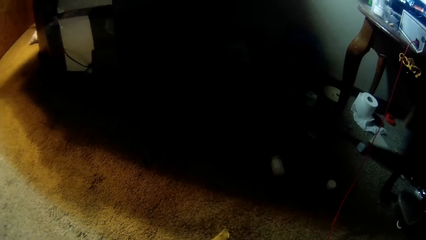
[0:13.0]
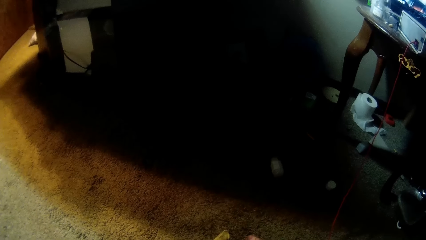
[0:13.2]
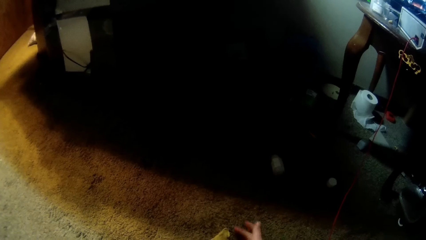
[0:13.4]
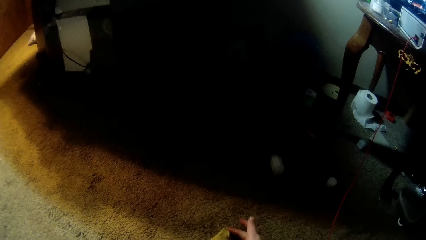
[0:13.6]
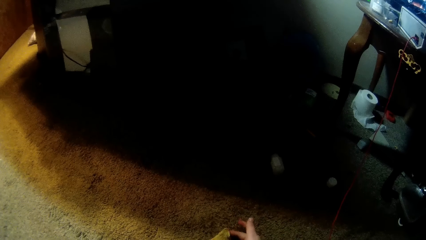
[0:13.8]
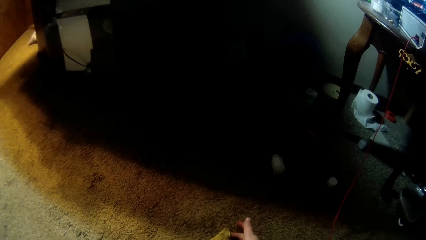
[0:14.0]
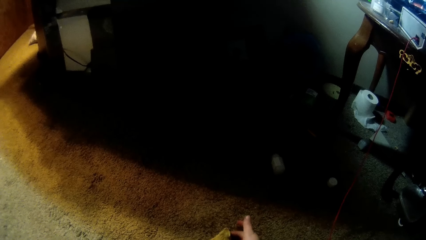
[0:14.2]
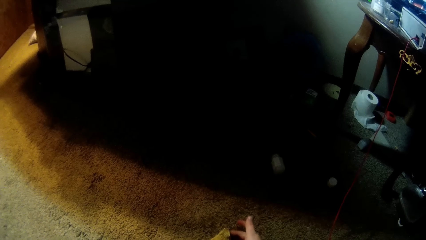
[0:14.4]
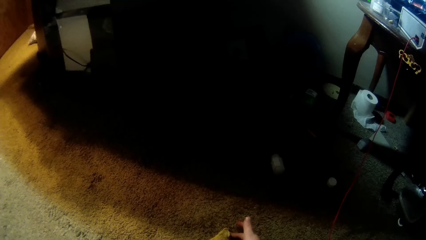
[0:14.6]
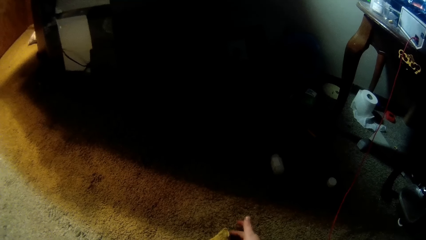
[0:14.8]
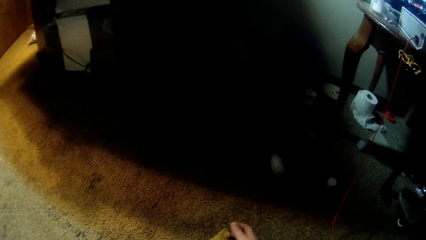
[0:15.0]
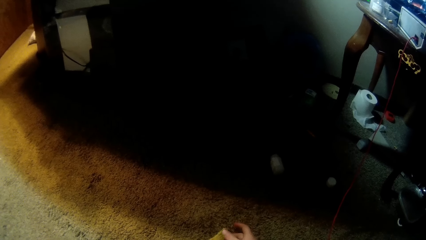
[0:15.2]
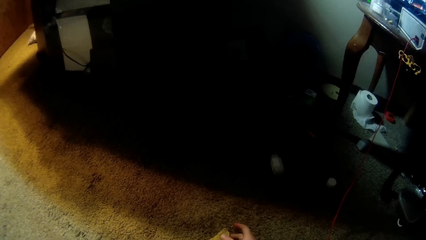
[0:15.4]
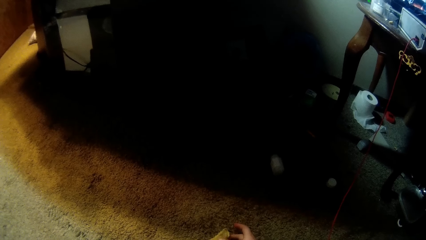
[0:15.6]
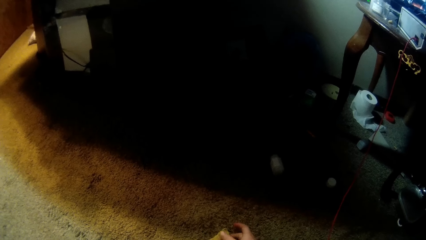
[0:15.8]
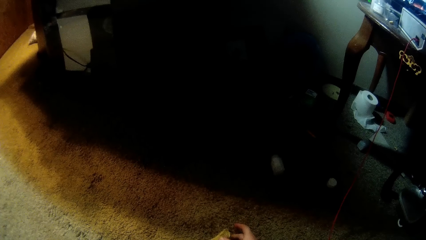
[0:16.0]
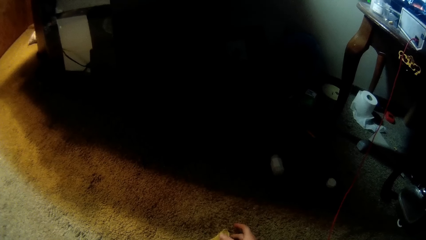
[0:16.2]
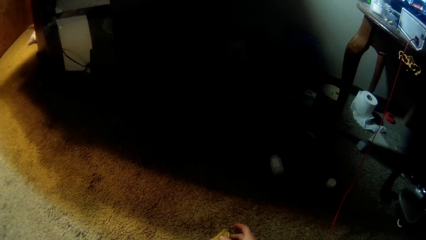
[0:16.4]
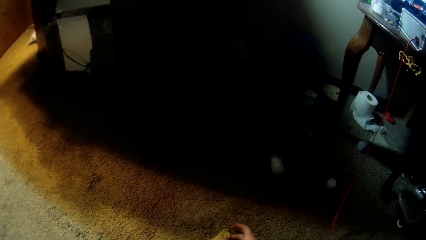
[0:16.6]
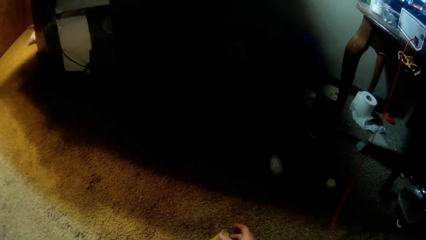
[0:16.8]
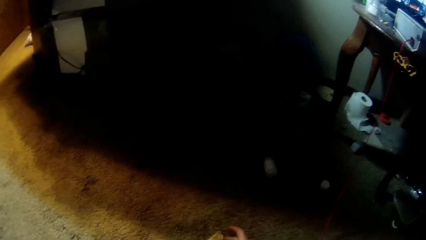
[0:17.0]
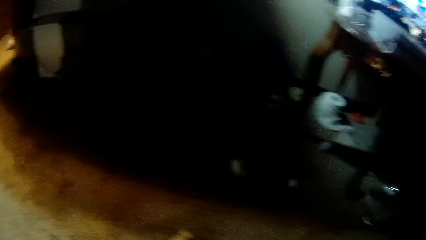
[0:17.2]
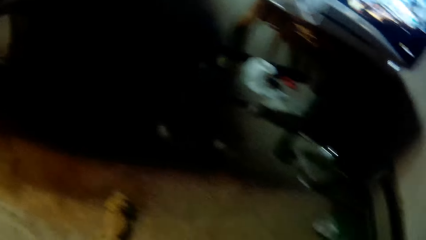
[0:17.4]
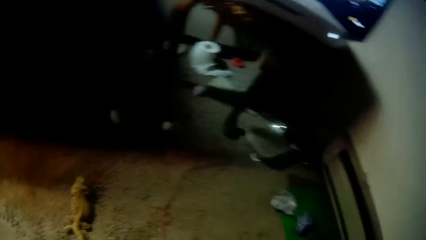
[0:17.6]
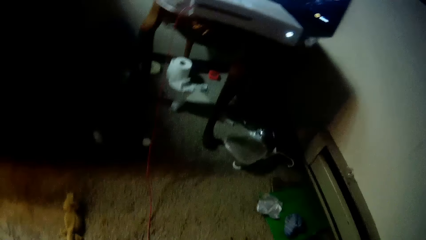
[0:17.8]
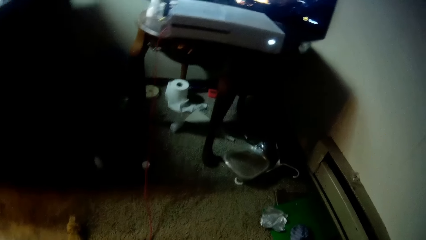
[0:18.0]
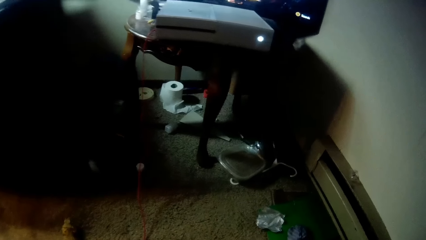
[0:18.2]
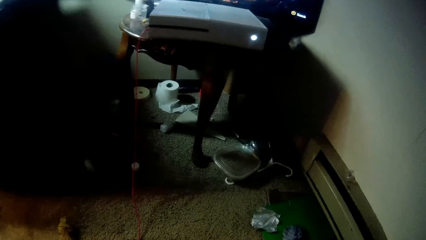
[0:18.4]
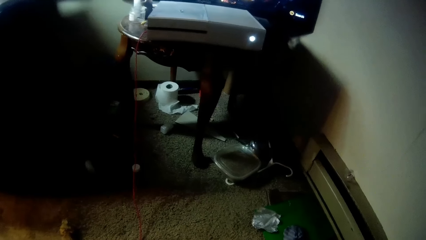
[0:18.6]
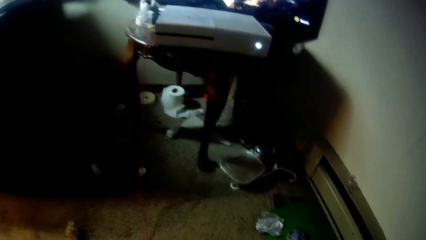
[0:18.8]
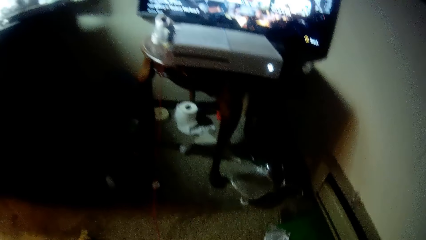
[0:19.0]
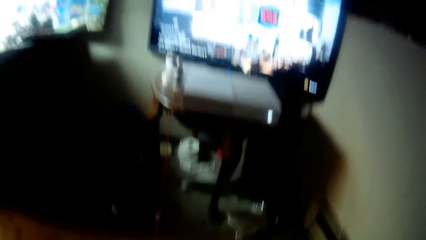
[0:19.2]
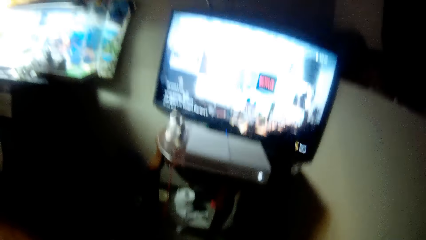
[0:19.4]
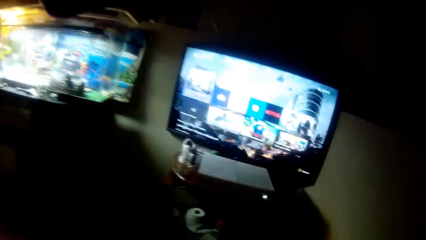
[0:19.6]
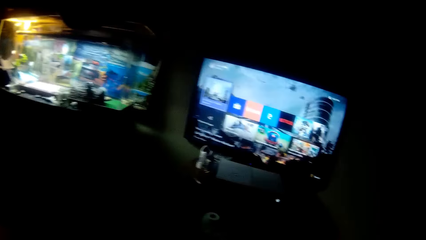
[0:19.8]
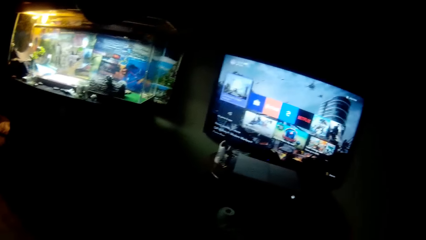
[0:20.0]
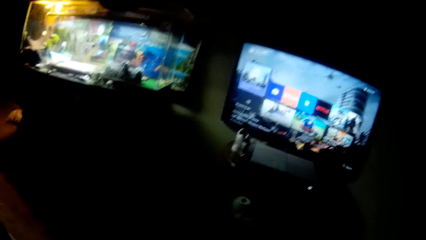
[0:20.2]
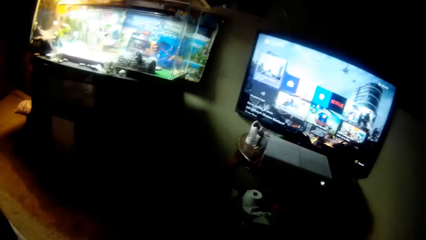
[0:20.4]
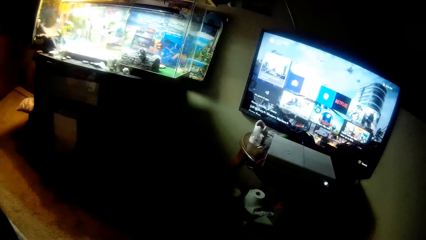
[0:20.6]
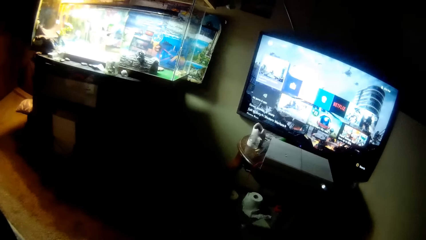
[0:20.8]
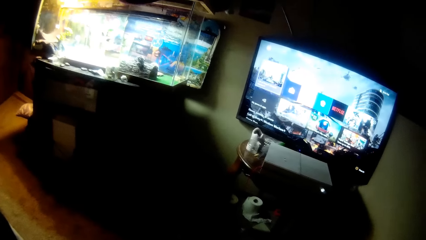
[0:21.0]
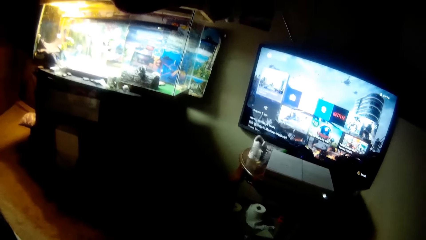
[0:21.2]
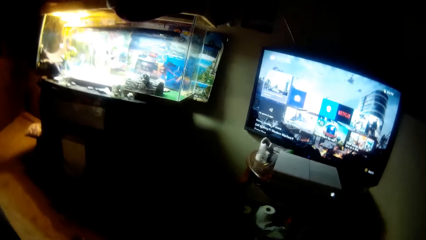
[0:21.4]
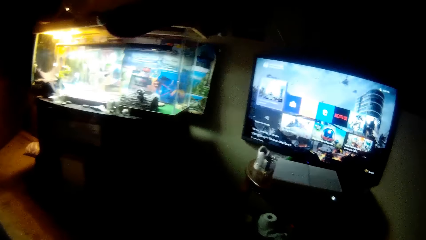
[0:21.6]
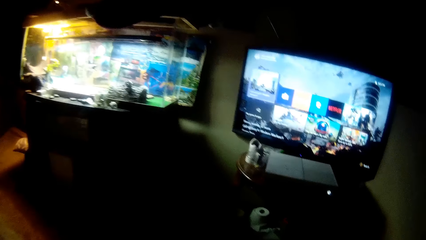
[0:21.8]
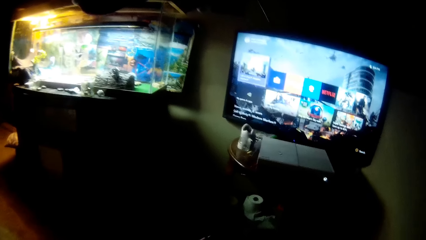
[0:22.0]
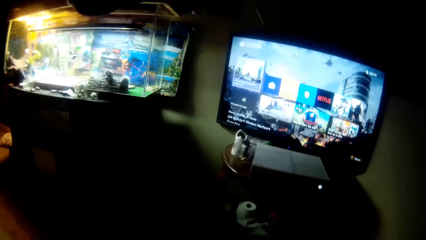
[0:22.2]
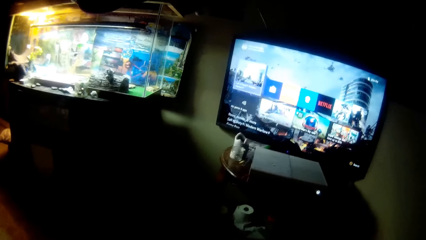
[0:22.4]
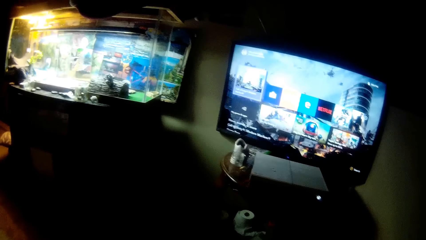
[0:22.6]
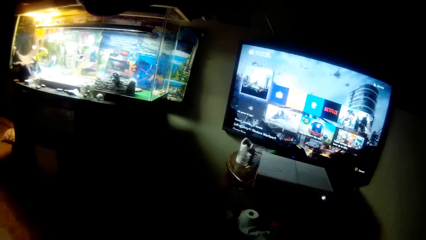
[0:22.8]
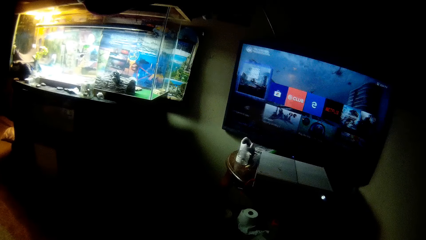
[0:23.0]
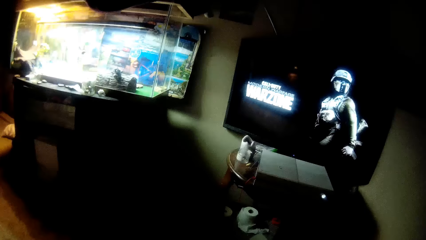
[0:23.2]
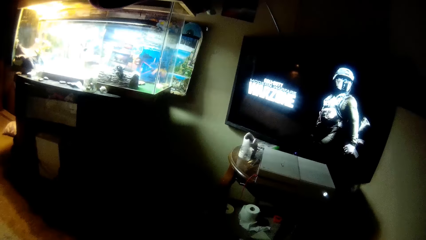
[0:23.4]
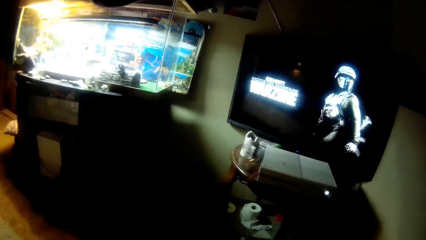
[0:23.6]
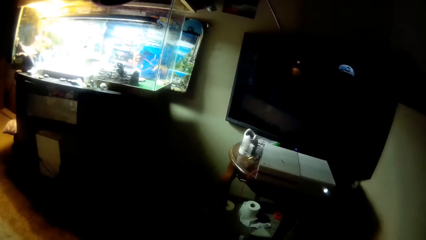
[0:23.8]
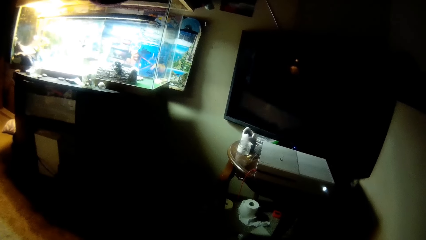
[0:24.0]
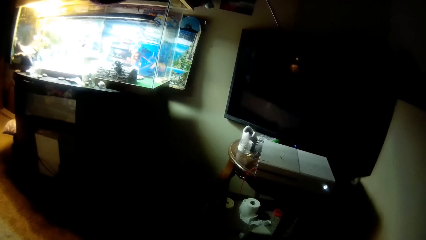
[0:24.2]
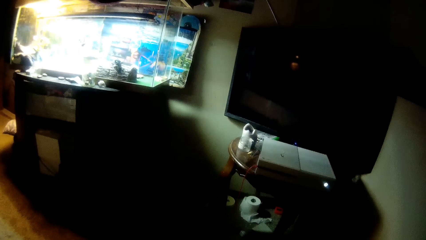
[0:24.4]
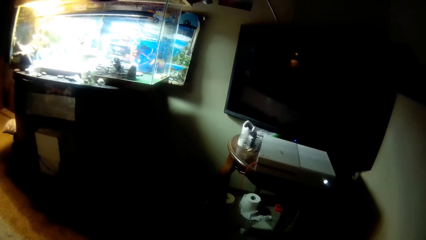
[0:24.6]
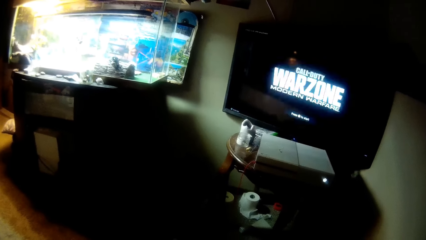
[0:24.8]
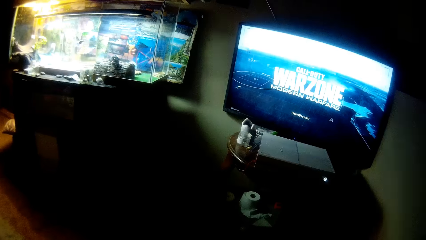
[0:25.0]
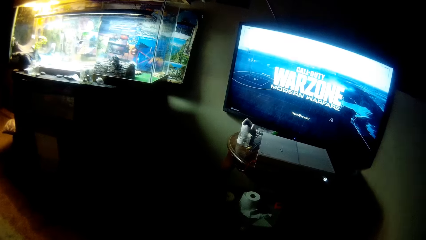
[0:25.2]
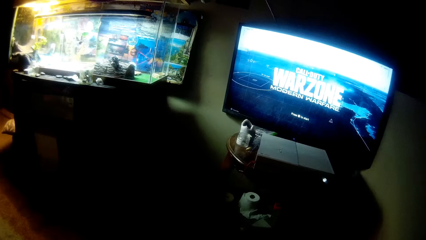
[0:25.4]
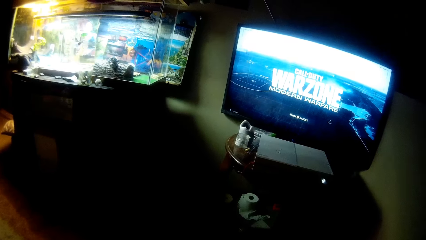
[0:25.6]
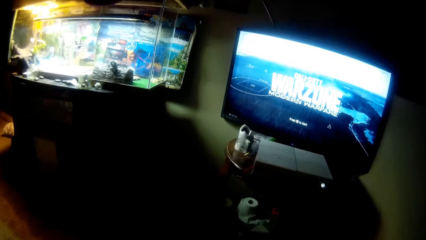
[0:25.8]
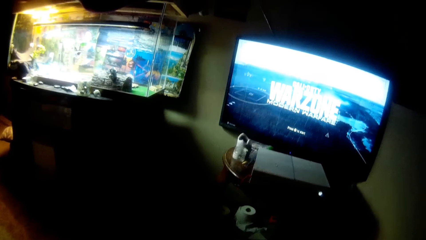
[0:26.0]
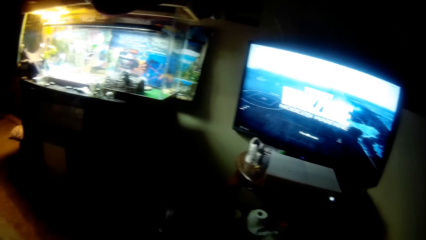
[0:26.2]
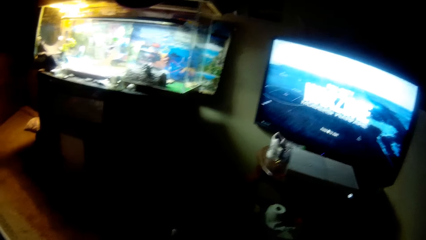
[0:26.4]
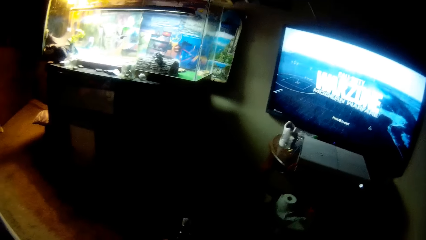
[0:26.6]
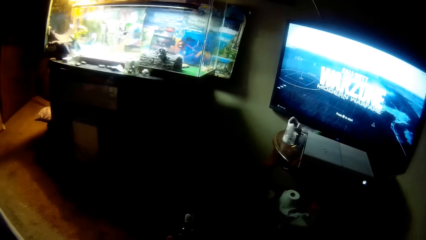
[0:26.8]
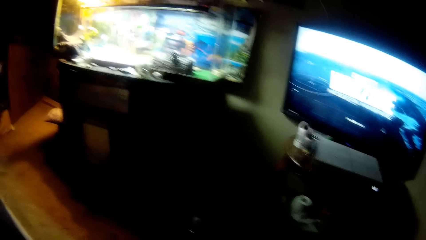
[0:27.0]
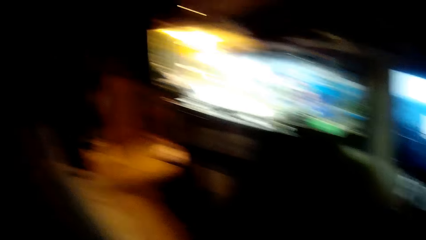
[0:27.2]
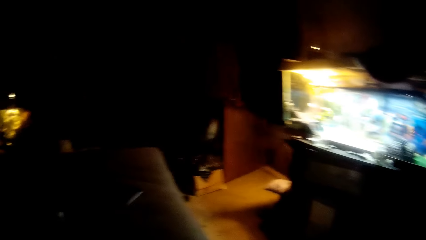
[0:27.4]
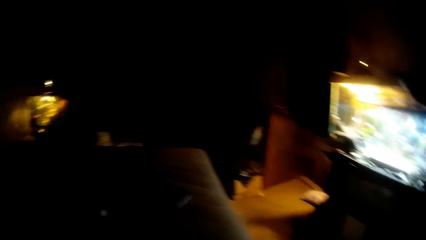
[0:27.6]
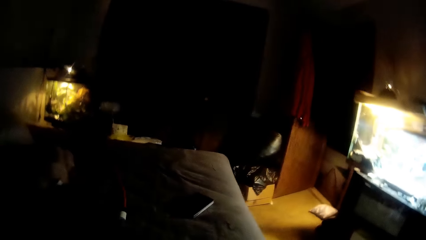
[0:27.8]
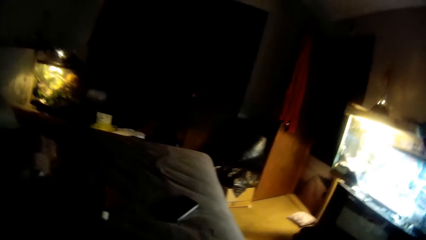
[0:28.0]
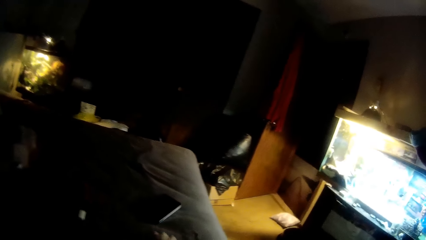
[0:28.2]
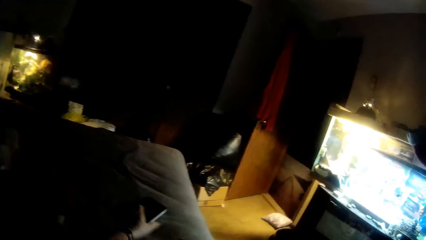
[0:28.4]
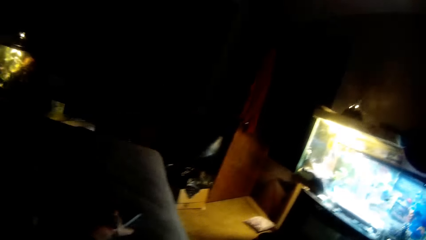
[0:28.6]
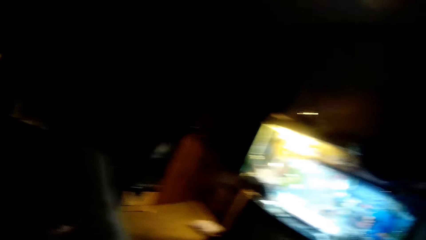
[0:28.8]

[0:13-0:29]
The camera wearer plays with the toy chameleon pet with his right hand in the toy's mouth. He picks up a game console from the floor. He watches a movie. He operates a video game with the console in his hand.
